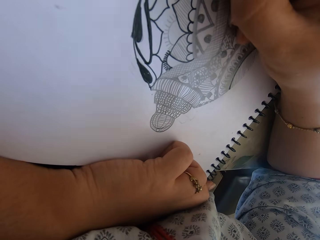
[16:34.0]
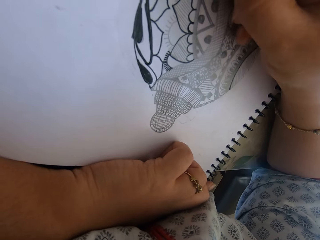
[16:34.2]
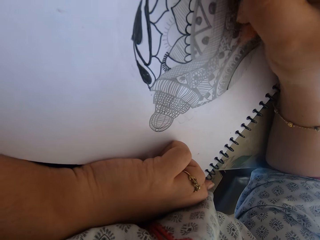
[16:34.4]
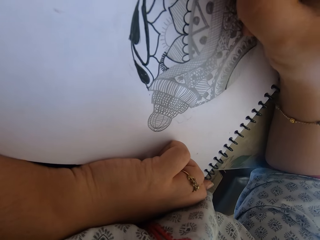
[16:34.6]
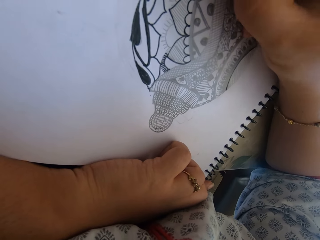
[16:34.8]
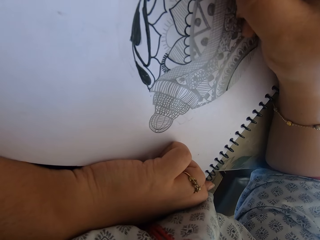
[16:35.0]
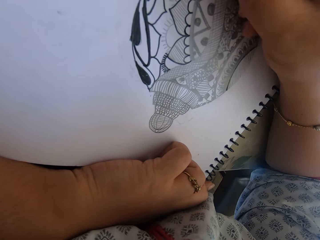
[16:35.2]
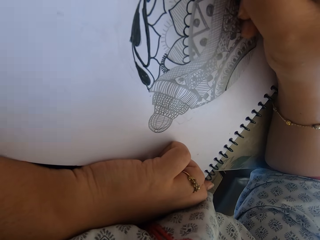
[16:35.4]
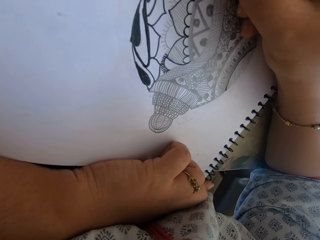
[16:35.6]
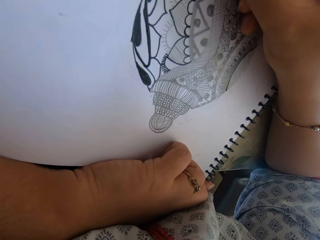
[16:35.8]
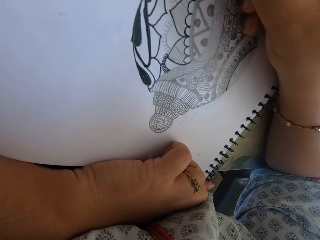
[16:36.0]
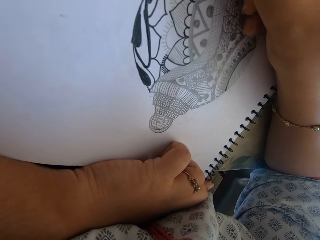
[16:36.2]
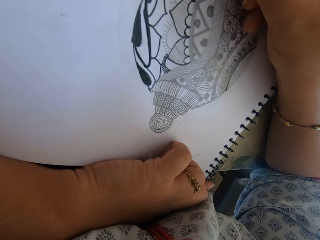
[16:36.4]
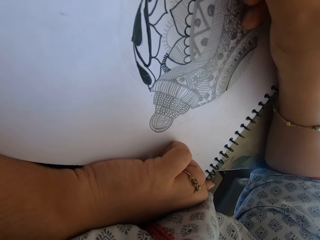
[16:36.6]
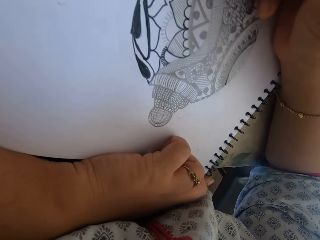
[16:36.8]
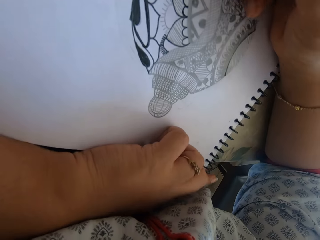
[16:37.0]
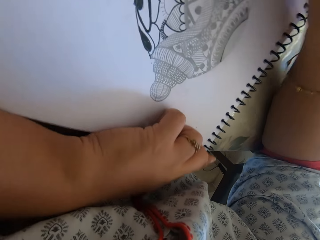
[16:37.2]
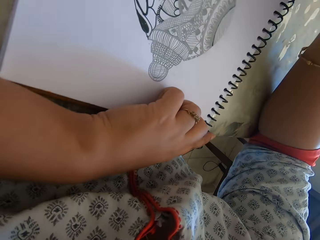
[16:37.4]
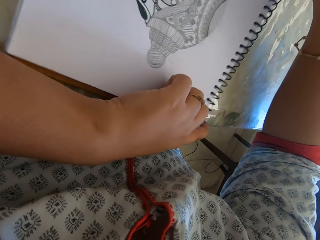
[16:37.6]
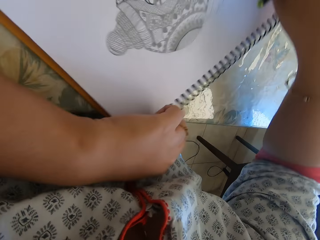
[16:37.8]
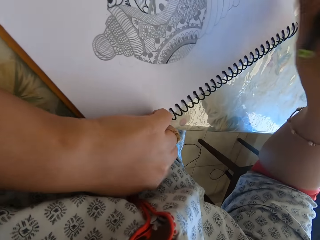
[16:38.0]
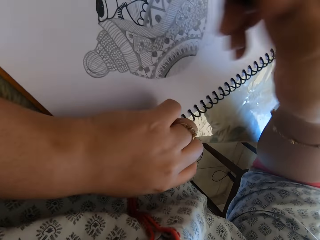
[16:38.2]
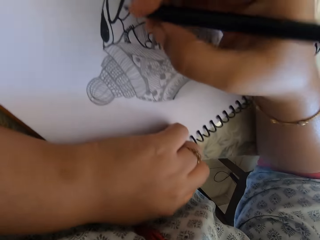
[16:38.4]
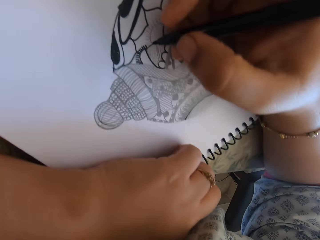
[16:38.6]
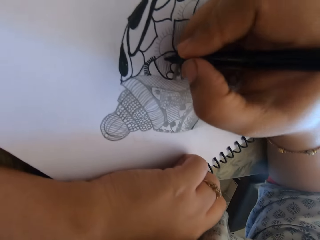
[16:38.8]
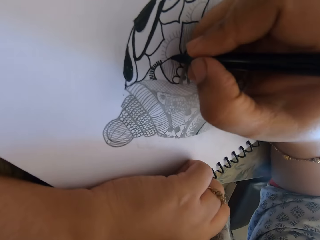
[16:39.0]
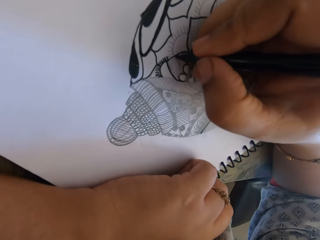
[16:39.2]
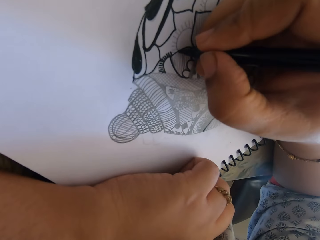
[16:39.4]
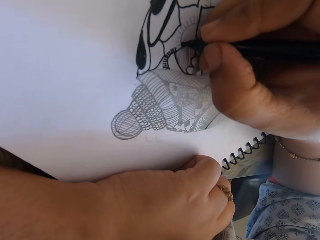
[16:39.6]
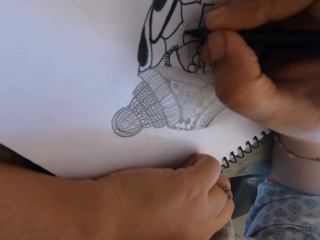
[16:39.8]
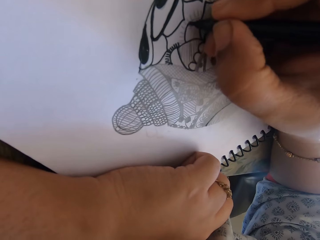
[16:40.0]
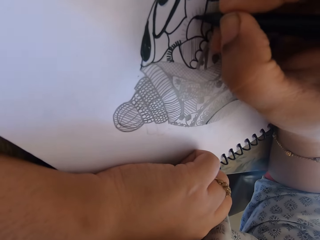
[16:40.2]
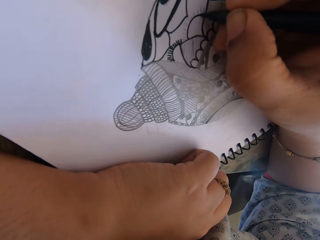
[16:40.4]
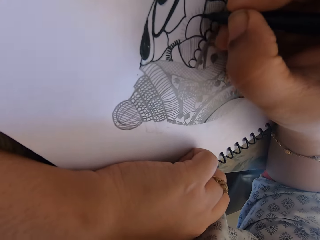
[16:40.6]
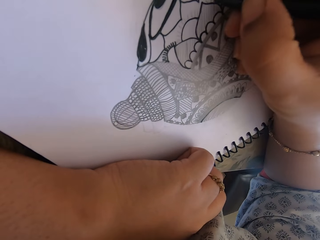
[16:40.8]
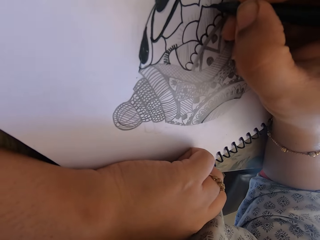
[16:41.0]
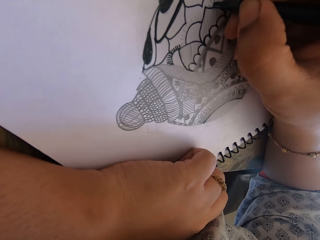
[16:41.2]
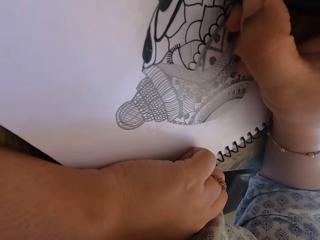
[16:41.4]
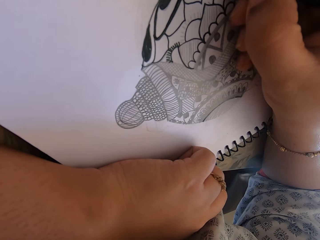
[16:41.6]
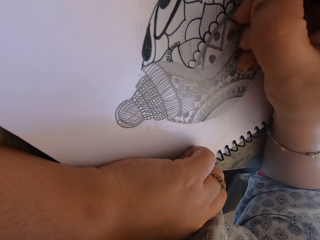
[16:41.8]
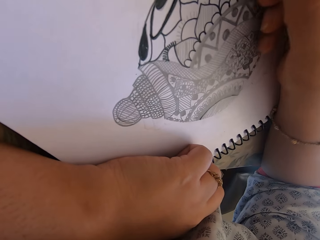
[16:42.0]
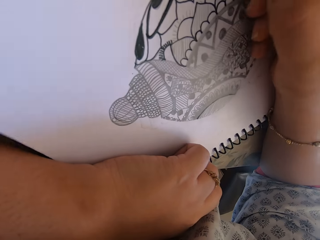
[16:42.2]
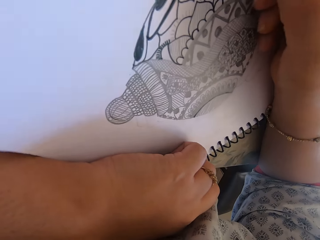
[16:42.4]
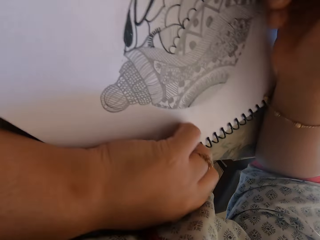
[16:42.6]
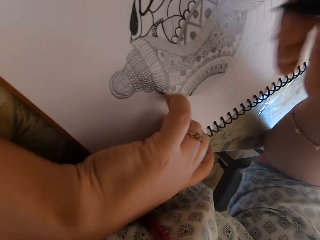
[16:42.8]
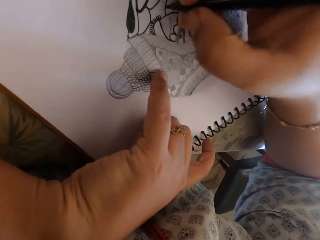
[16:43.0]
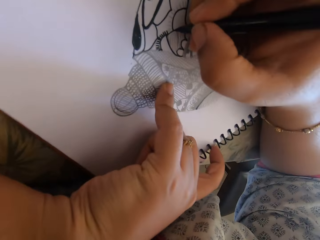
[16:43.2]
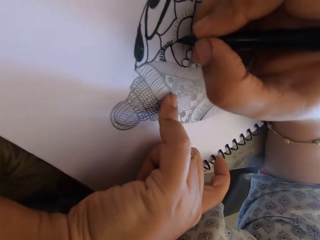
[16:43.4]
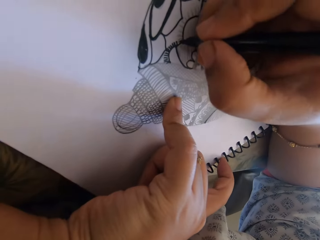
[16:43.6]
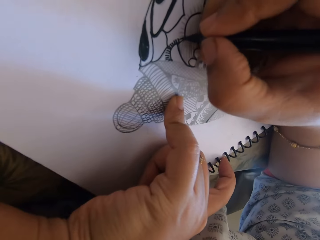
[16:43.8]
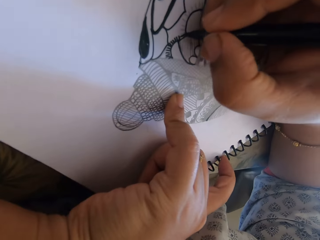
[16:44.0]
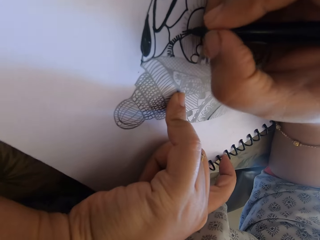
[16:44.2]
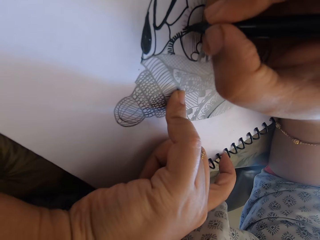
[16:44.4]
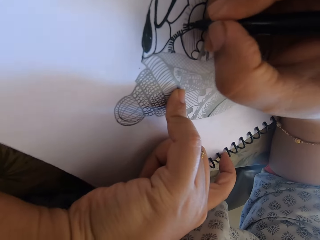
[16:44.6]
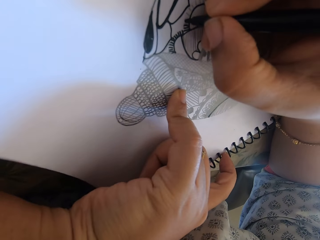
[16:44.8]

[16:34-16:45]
The camera wearer turns the notebook. They draw with a pen on the notebook.

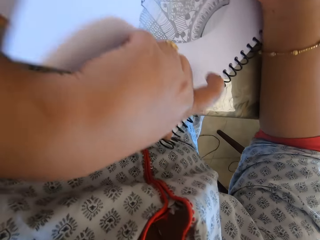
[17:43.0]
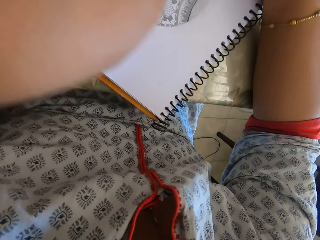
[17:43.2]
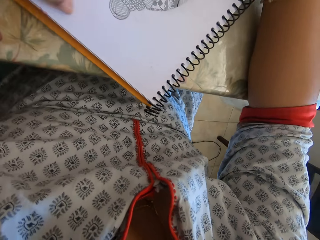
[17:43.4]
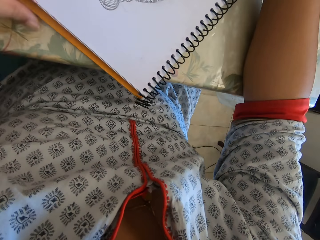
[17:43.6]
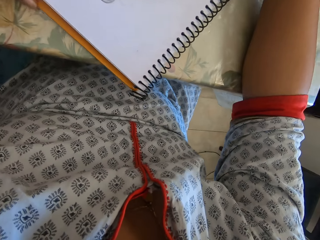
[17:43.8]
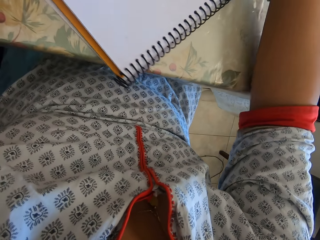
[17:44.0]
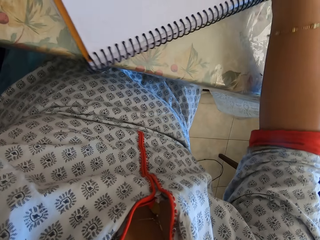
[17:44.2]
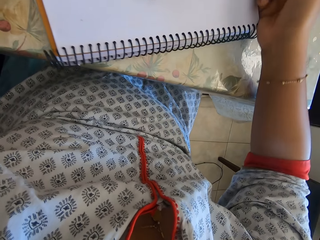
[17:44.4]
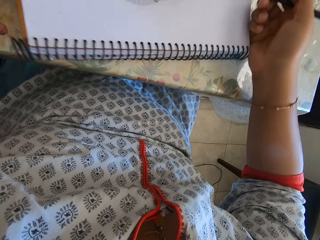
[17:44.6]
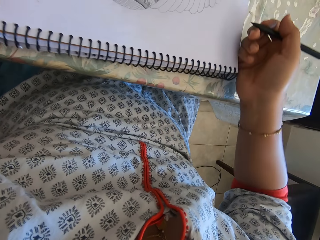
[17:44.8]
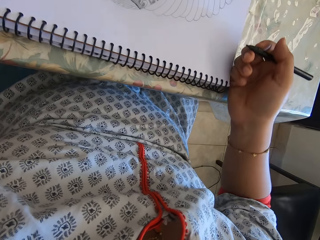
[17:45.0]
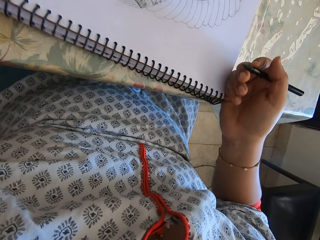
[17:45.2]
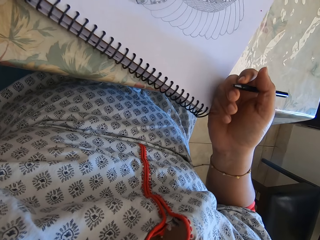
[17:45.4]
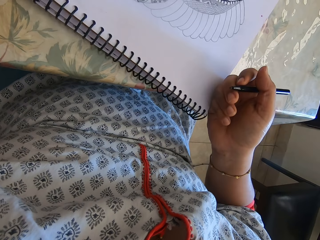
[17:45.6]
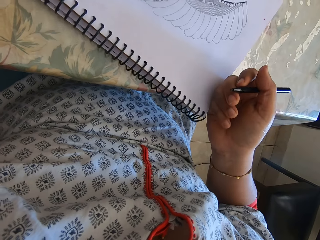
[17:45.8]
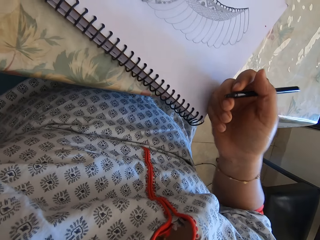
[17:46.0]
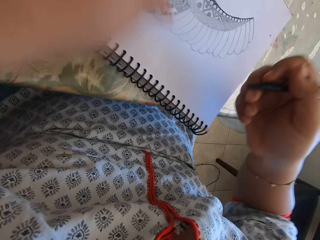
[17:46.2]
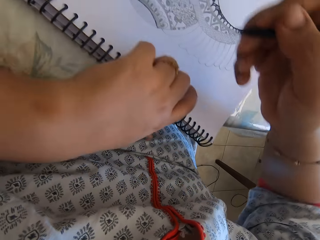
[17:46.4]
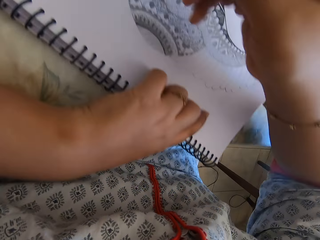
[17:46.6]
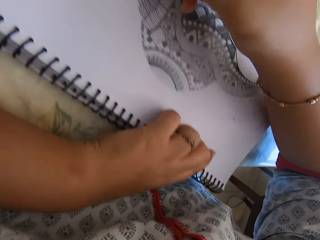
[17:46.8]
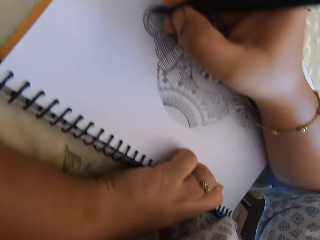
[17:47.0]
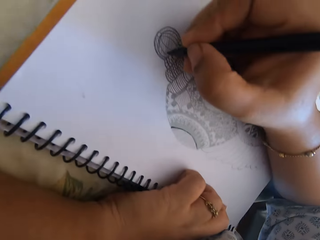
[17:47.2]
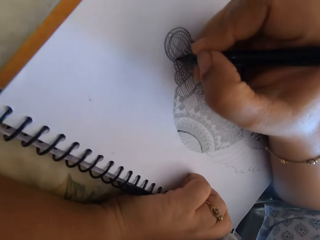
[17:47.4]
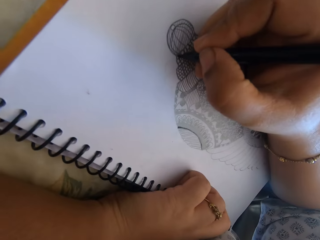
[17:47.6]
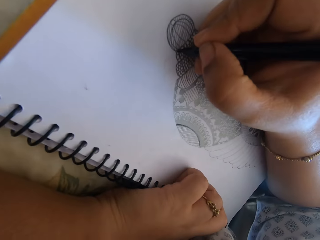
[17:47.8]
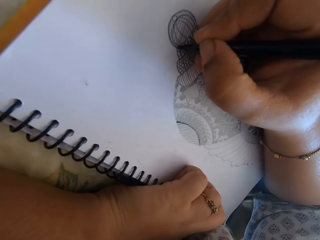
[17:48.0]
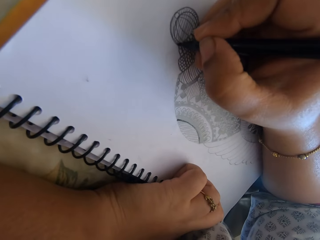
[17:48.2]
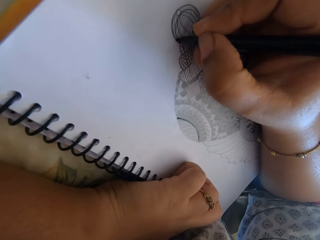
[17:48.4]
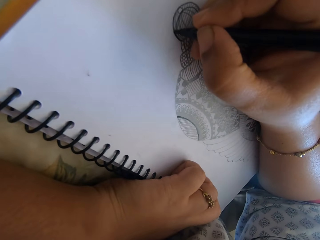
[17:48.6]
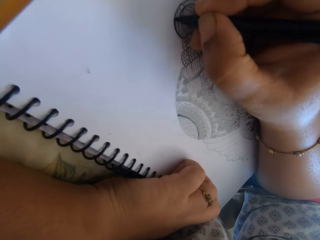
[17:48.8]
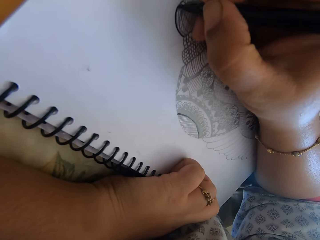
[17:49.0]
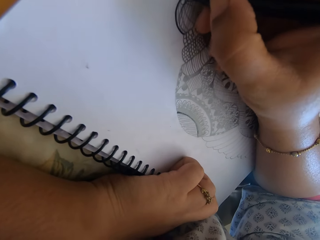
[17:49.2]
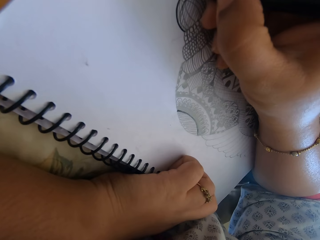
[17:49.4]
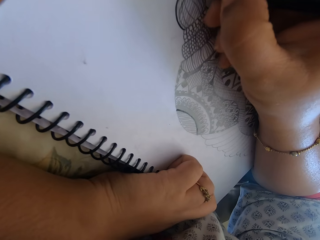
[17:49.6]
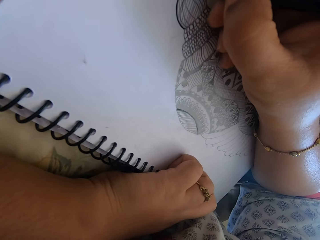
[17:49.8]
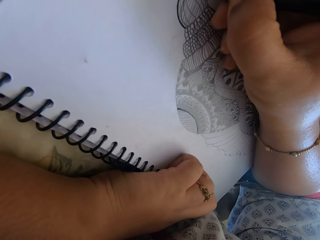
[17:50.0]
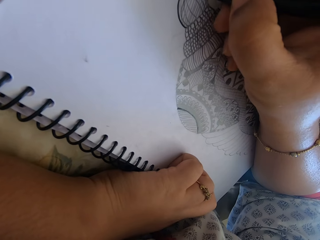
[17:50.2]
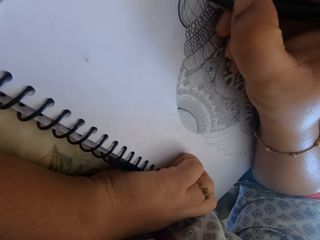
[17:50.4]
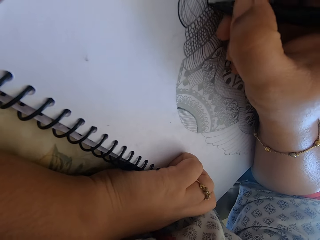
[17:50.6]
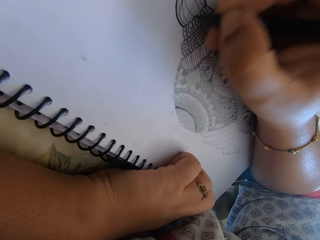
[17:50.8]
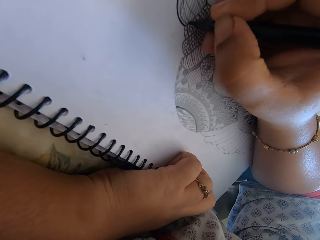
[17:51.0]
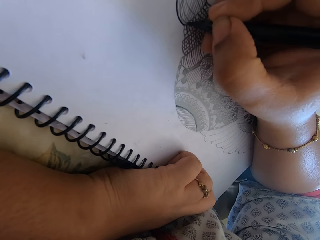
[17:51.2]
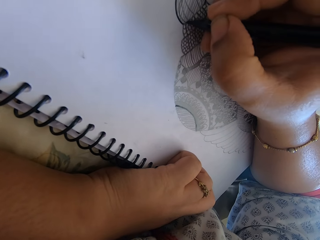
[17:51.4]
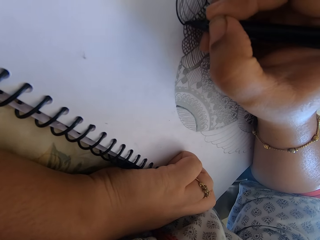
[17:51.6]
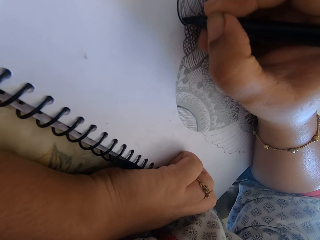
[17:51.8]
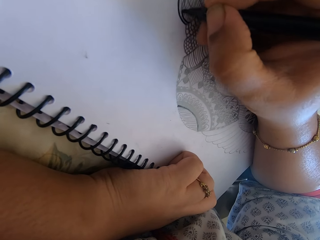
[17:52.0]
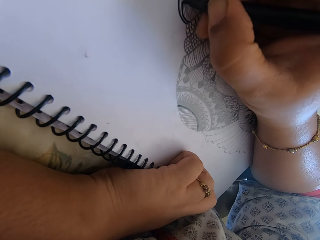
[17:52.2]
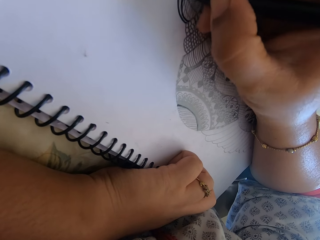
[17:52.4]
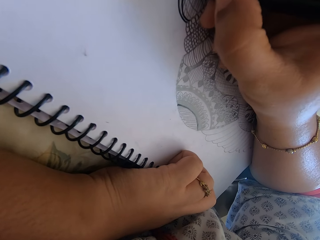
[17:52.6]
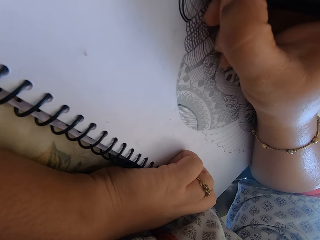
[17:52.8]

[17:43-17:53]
The camera wearer turns the notebook. They draw with a pen on the notebook.
